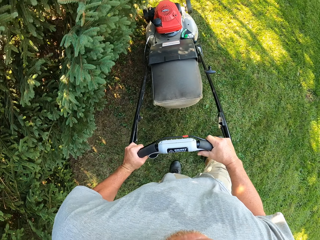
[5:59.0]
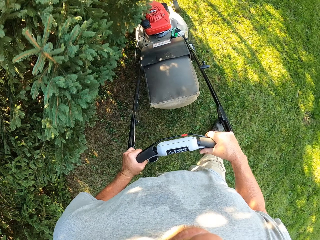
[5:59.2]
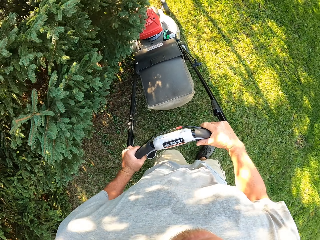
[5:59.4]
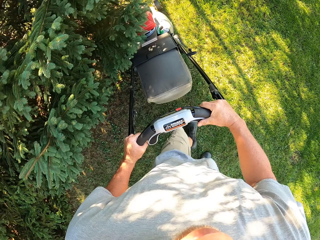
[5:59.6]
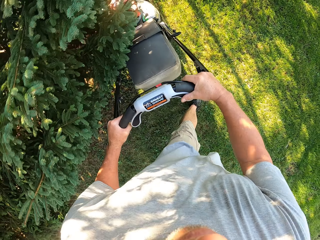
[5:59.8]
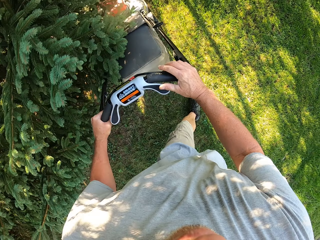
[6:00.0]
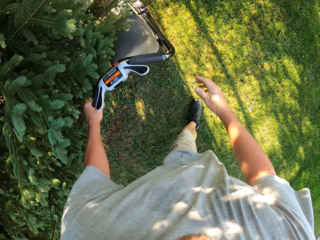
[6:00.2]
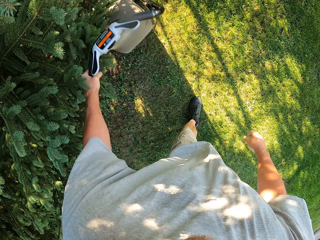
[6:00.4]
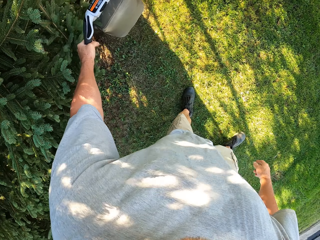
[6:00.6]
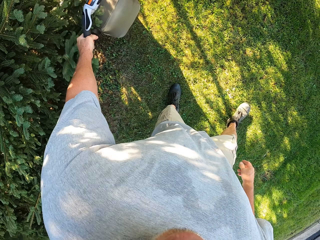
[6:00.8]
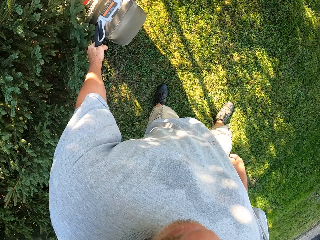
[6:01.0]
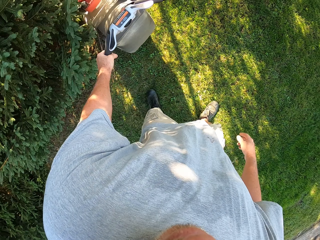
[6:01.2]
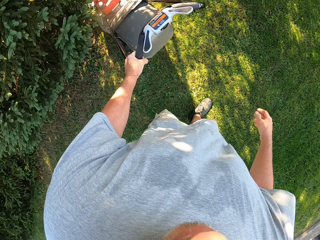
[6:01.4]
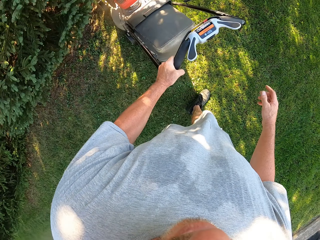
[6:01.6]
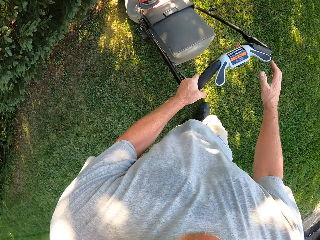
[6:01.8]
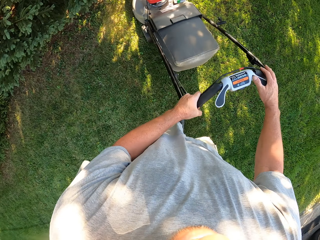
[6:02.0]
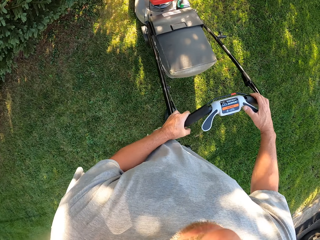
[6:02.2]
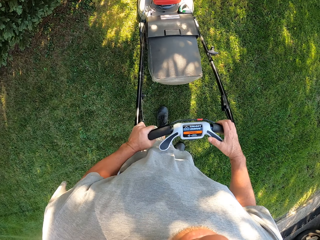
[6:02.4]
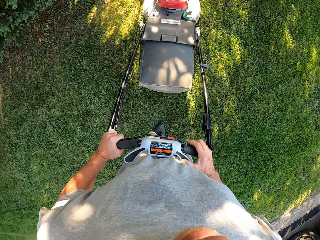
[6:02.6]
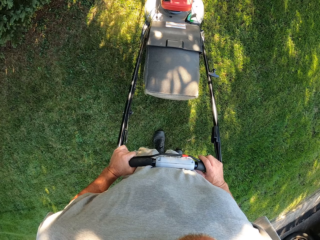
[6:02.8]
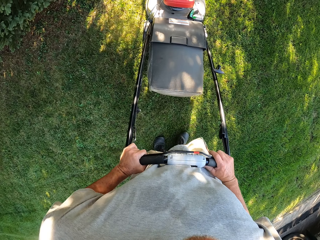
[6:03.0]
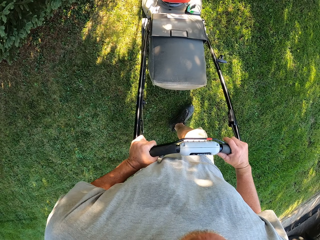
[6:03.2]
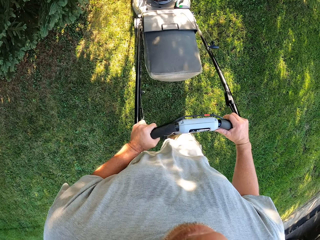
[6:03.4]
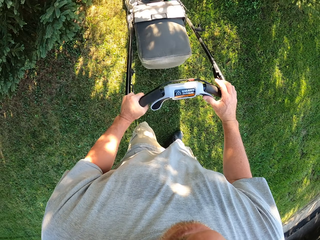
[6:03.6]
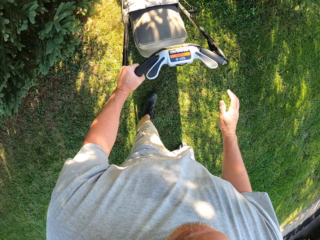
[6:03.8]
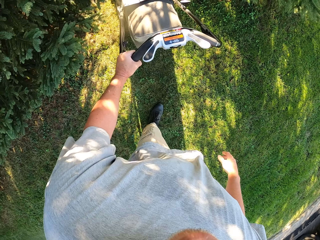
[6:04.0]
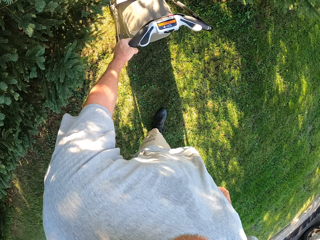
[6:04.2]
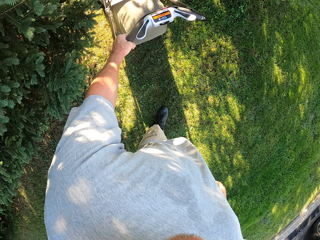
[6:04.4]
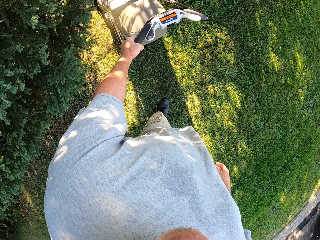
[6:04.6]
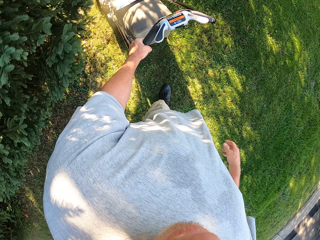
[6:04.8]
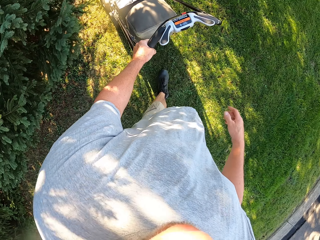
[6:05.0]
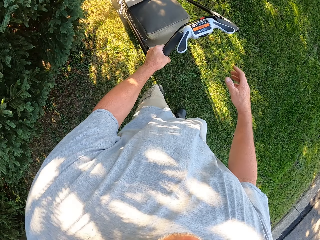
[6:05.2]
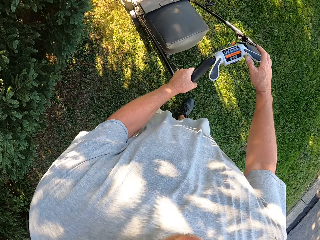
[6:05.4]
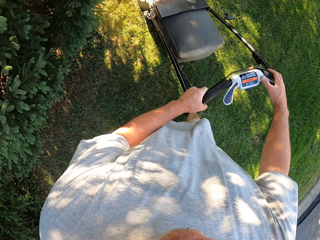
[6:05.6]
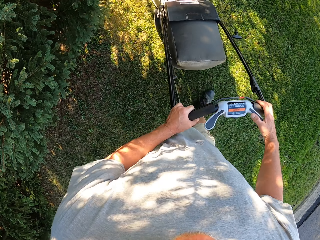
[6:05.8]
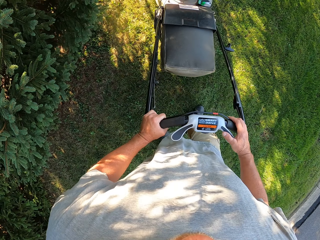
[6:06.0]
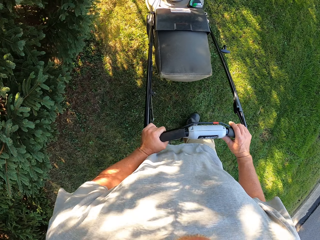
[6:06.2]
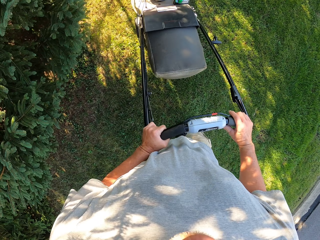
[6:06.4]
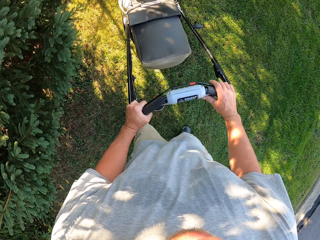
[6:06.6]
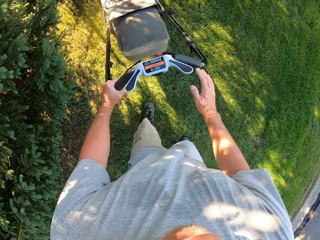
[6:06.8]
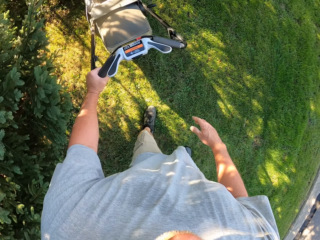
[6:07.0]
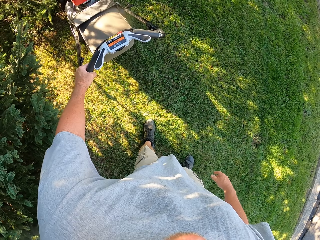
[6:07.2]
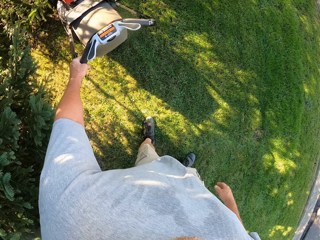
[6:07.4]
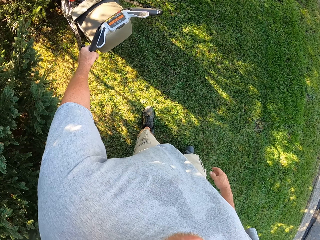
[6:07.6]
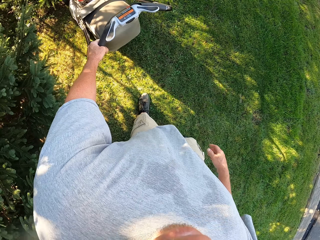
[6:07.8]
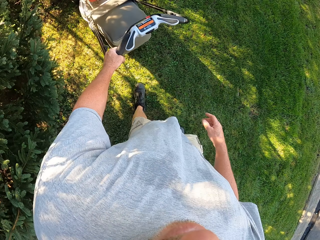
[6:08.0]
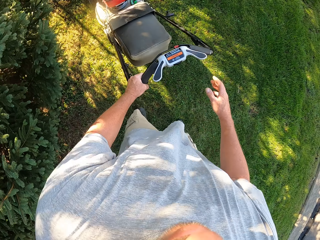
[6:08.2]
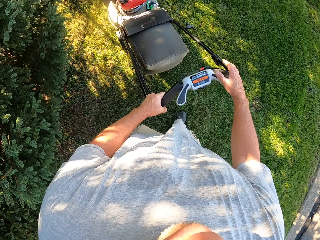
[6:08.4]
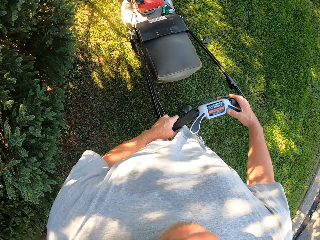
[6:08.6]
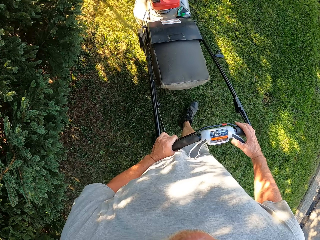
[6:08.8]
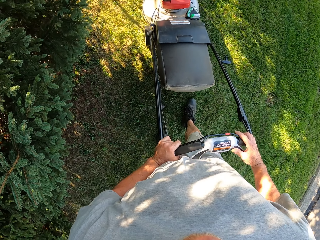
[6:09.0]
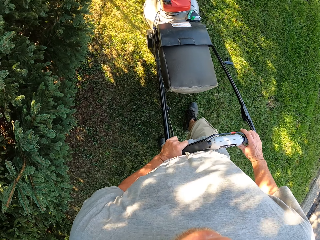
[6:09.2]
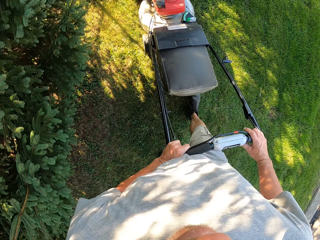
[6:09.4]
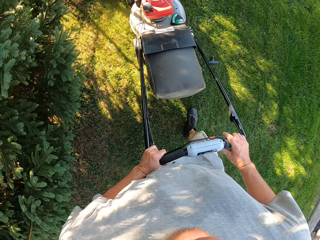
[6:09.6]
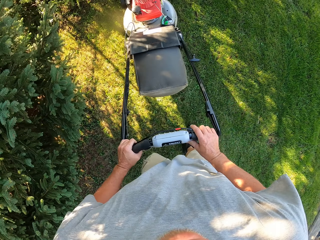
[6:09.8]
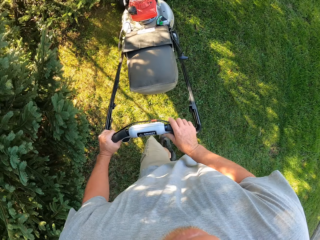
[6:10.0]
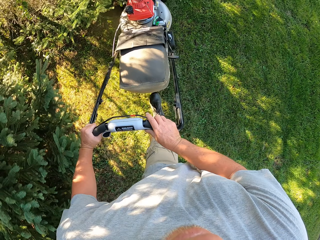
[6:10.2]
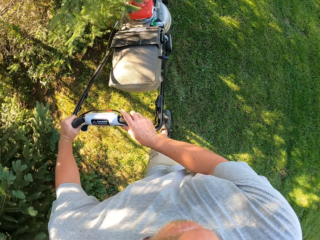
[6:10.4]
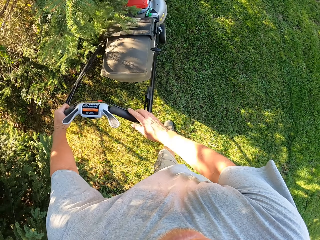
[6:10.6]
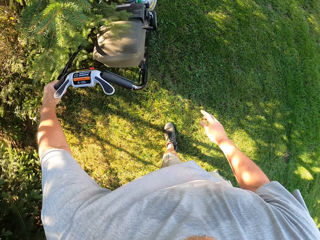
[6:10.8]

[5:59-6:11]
The camera wearer mows the lawn with a mower. They remove the right hand from the lawnmower. They cut grass with the lawnmower. They hold the mower. They mow the lawn with the mower. They hold the lawnmower with both hands. They cut grass with the lawnmower. They remove the right hand from the lawnmower. They cut grass with the lawnmower. They hold the lawnmower with both hands. They cut grass with the lawnmower.

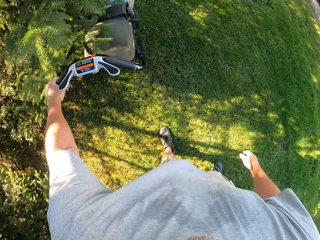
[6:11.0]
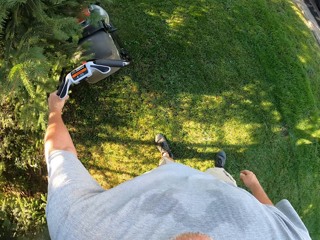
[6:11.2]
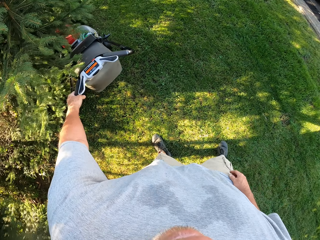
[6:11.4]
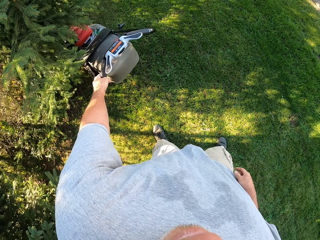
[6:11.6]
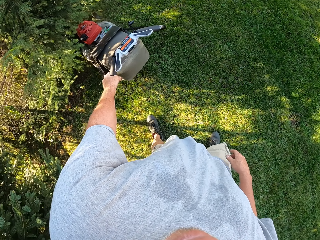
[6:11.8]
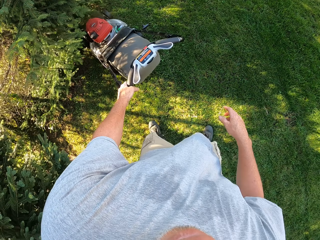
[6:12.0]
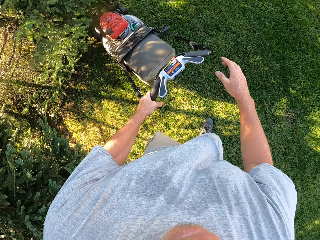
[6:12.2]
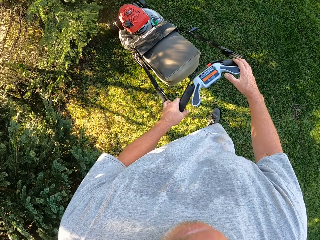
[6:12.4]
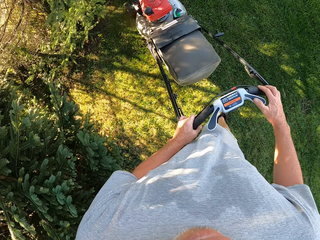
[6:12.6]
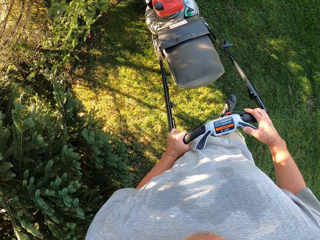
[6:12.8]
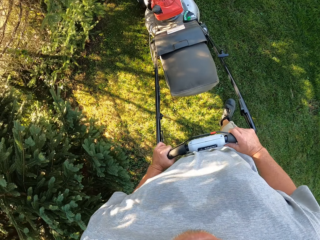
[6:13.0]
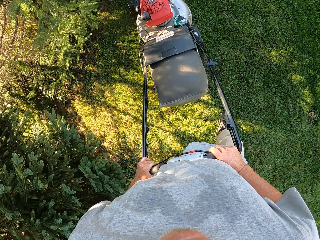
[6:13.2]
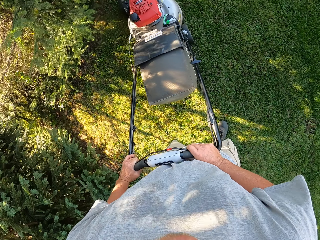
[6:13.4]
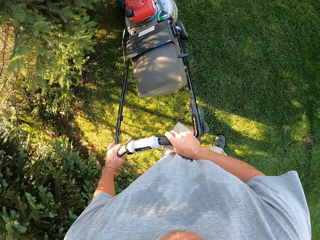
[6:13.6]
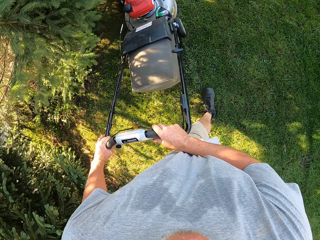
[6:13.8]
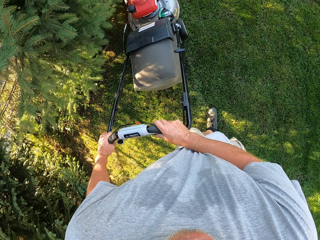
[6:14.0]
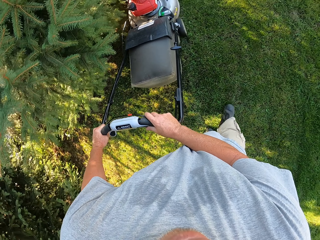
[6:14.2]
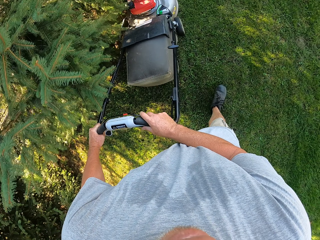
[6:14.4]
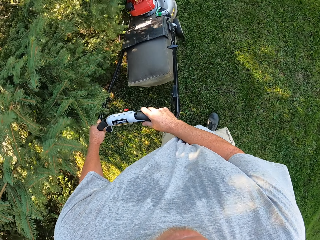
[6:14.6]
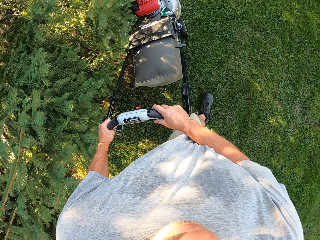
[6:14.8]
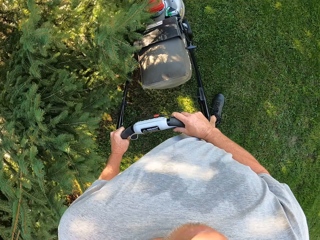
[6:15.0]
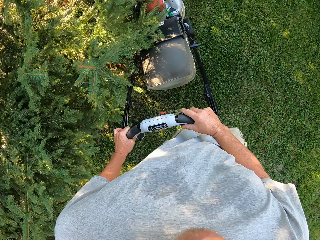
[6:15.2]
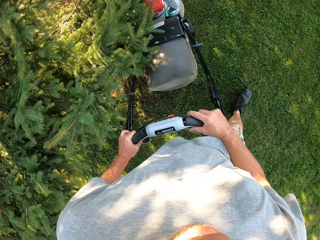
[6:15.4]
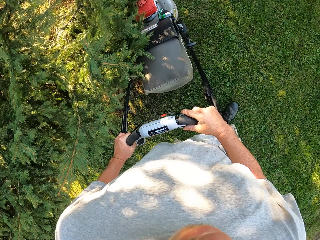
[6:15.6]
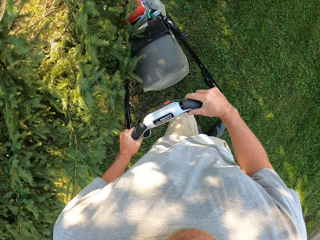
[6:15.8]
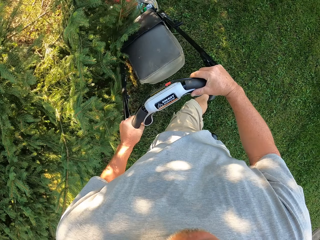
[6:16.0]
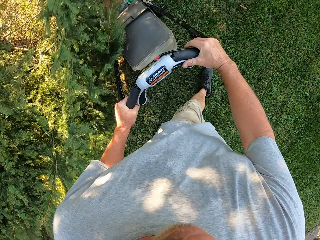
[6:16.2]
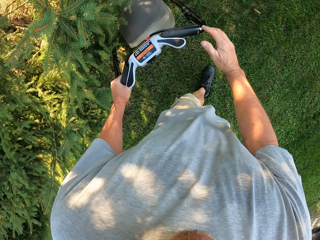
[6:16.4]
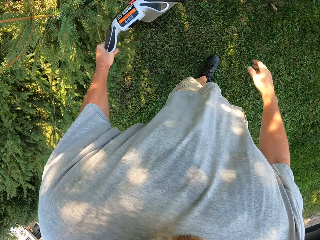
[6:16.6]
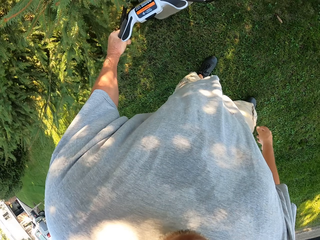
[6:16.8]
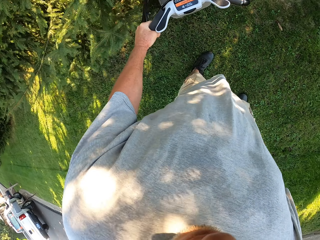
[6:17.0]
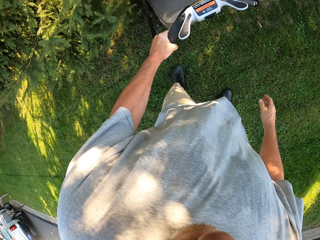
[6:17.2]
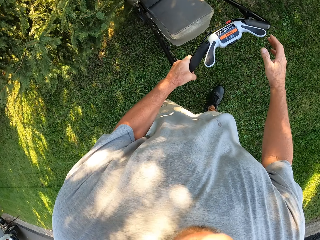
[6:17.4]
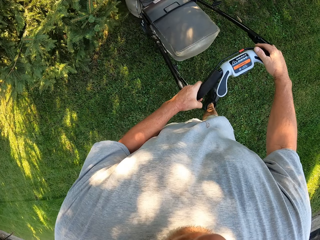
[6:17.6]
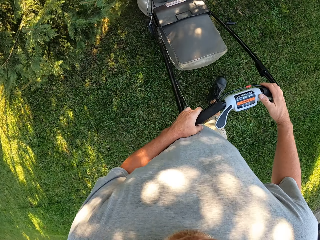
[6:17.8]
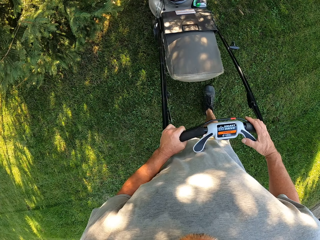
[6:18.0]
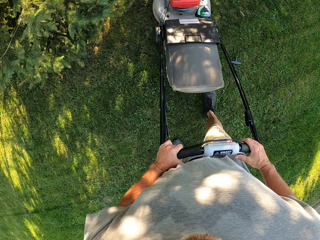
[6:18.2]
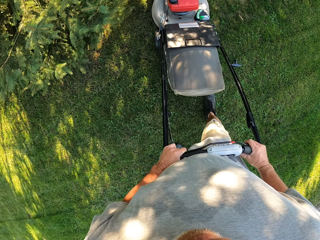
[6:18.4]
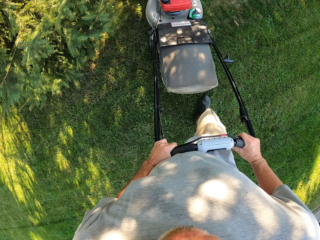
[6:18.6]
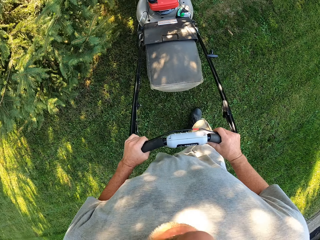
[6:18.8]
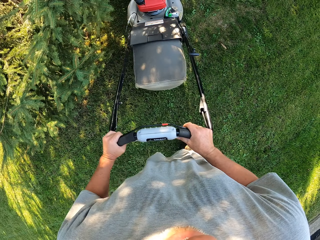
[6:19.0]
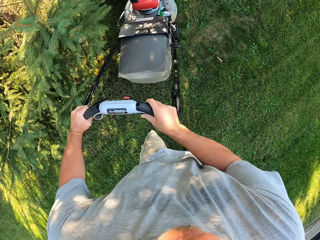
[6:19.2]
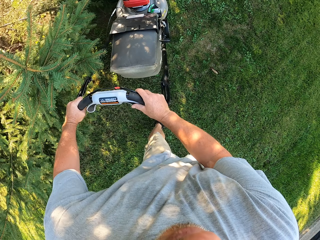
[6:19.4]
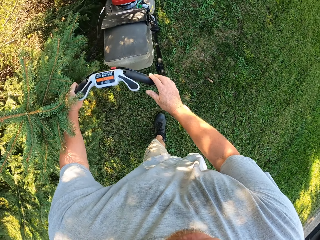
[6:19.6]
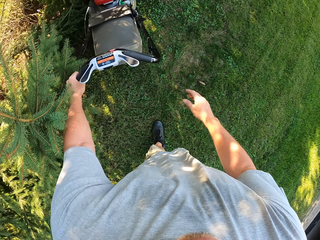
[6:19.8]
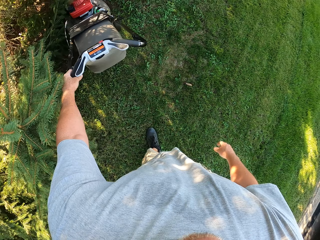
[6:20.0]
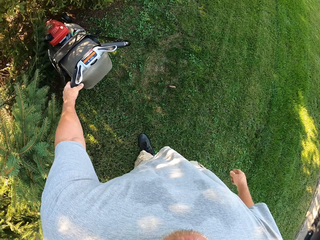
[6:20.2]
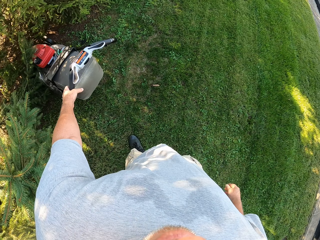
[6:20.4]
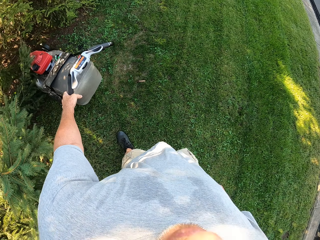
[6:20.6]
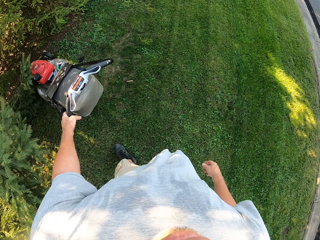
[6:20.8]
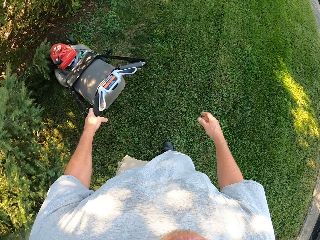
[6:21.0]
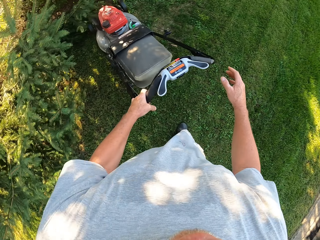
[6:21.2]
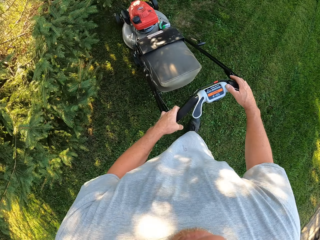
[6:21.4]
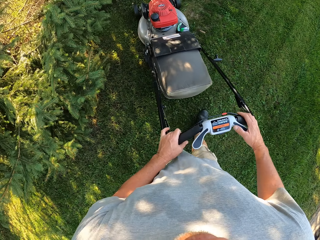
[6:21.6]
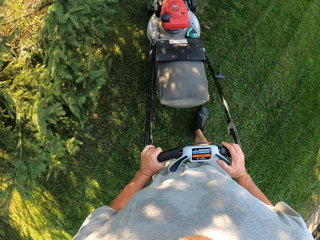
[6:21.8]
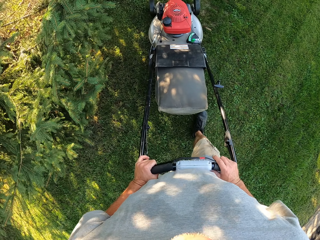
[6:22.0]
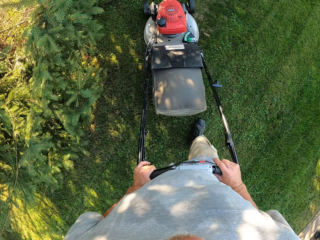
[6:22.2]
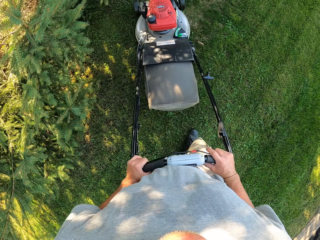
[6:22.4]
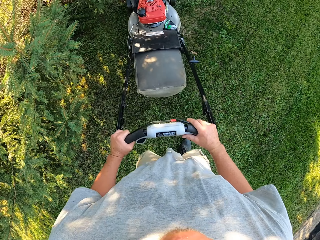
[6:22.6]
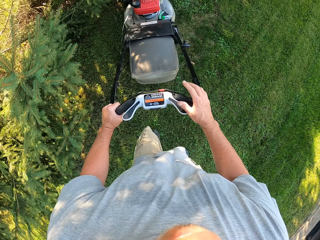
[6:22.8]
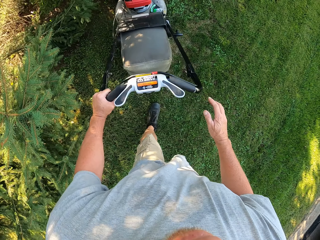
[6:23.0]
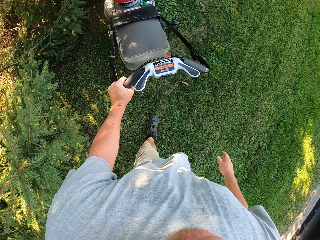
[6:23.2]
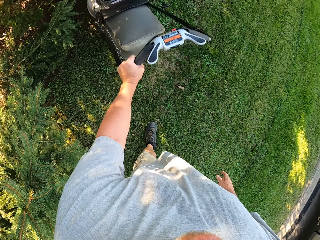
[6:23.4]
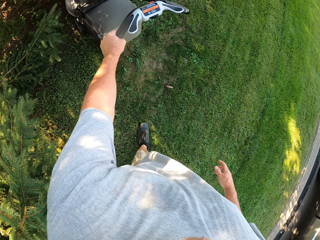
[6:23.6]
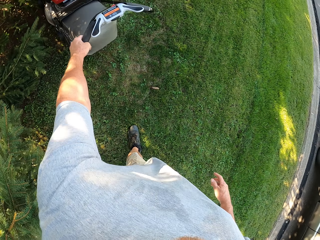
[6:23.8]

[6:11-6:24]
The camera wearer removes the right hand from the lawnmower. They cut grass with the lawnmower. They hold the lawnmower with both hands. They cut grass with the lawnmower. They remove the right hand from the lawnmower. They cut grass with the lawnmower. They hold the lawnmower with both hands. They cut grass with the lawnmower. They remove the right hand from the lawnmower. They cut grass with the lawnmower.
